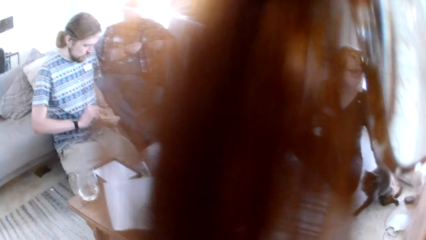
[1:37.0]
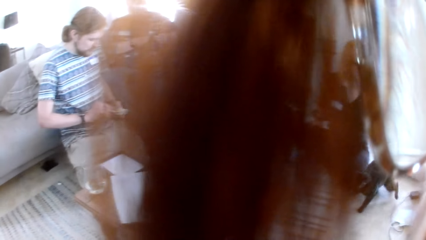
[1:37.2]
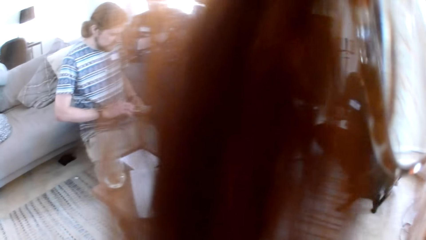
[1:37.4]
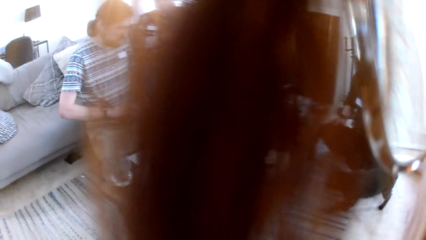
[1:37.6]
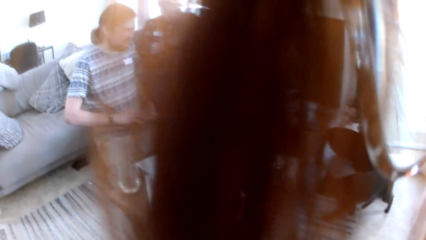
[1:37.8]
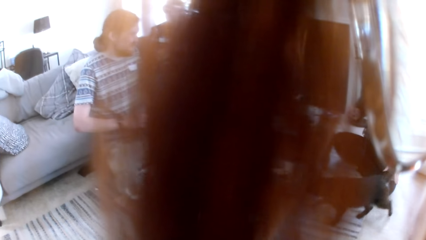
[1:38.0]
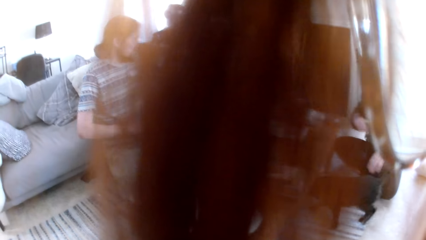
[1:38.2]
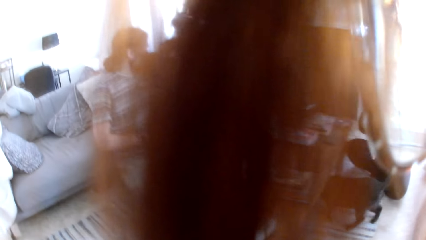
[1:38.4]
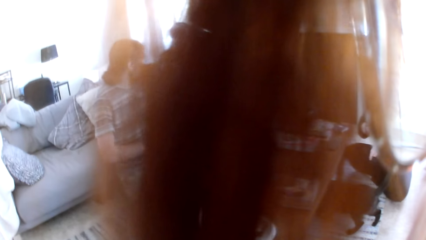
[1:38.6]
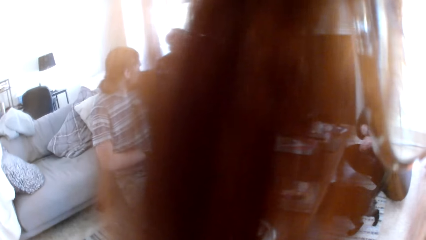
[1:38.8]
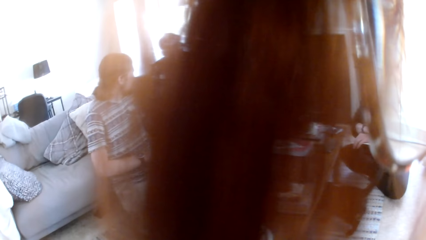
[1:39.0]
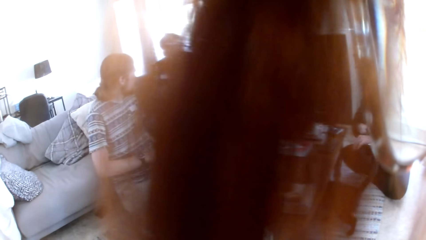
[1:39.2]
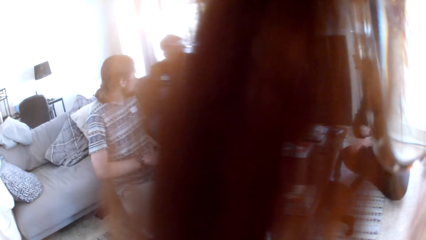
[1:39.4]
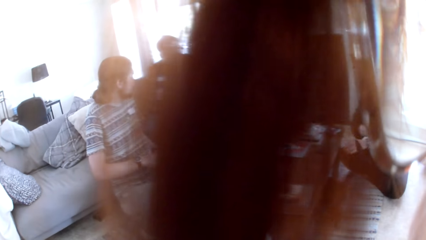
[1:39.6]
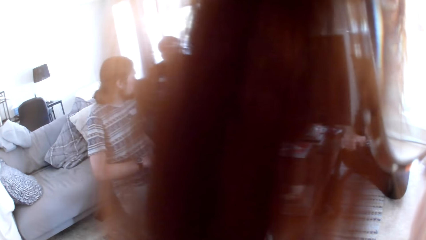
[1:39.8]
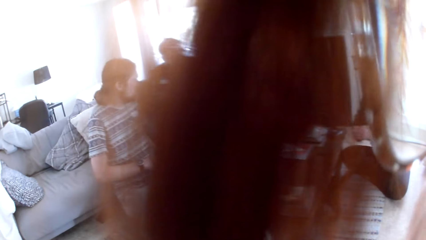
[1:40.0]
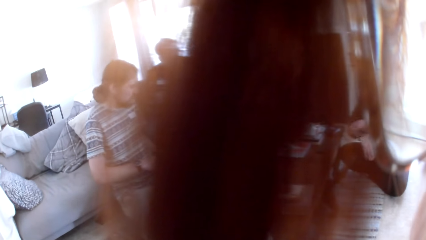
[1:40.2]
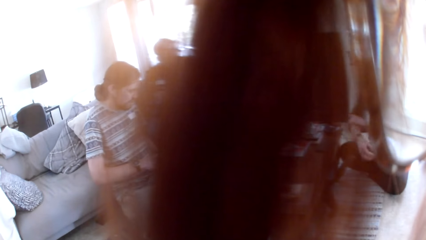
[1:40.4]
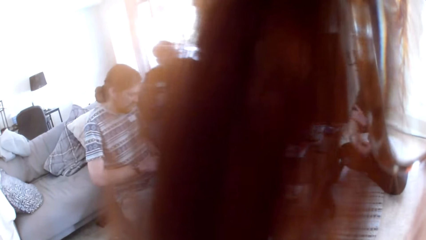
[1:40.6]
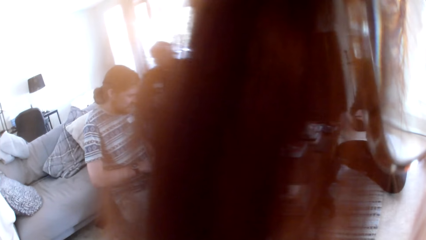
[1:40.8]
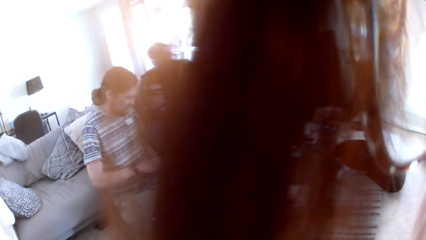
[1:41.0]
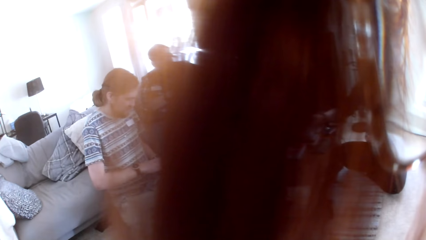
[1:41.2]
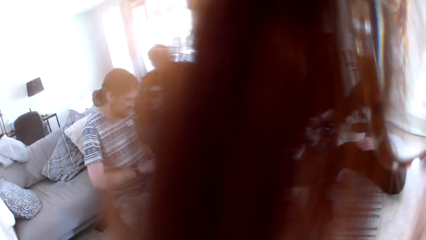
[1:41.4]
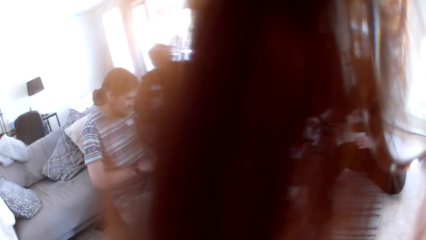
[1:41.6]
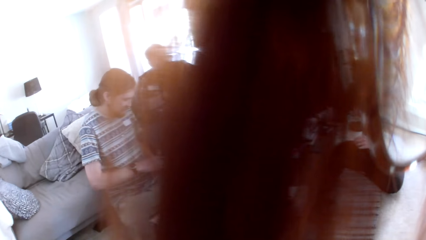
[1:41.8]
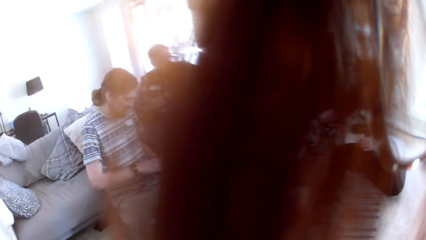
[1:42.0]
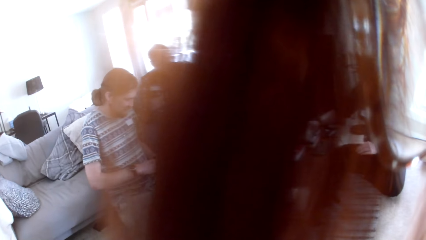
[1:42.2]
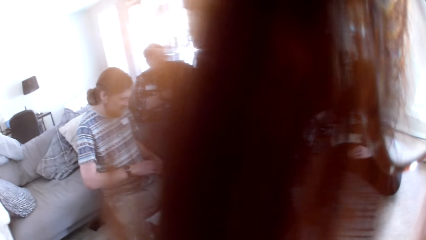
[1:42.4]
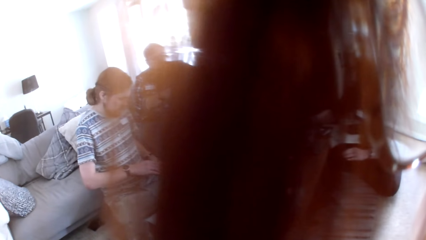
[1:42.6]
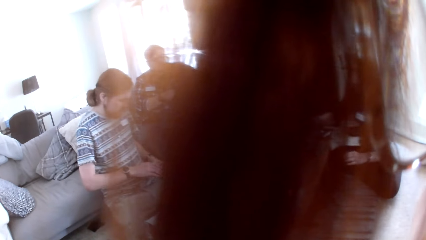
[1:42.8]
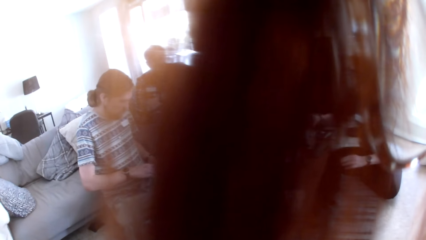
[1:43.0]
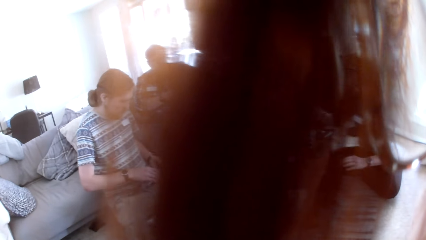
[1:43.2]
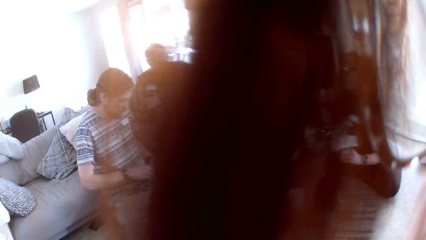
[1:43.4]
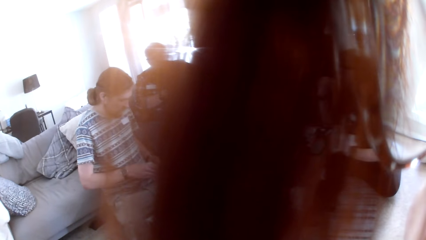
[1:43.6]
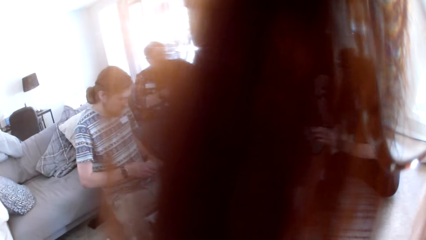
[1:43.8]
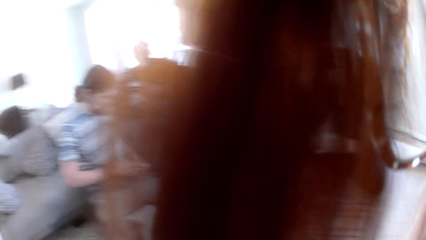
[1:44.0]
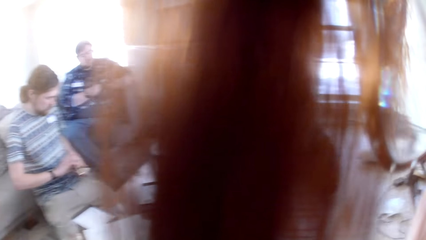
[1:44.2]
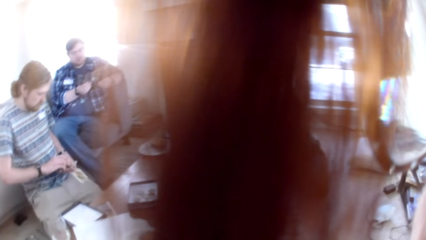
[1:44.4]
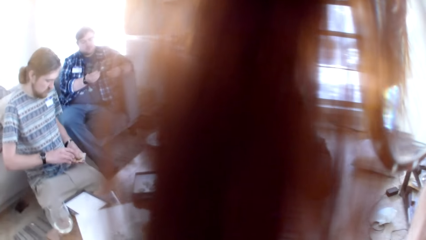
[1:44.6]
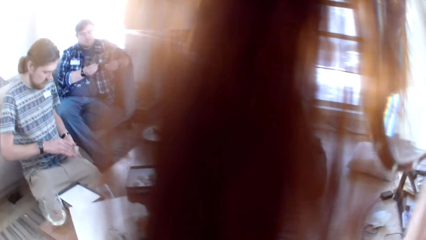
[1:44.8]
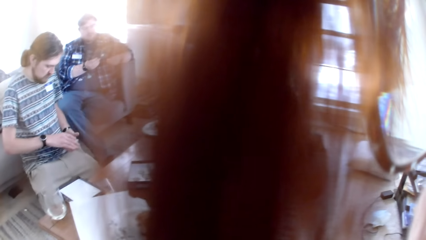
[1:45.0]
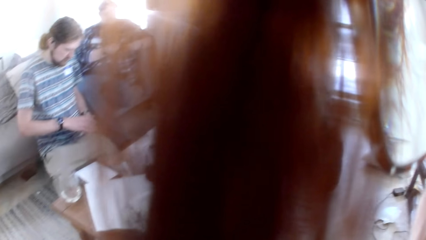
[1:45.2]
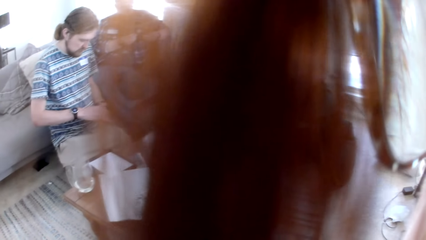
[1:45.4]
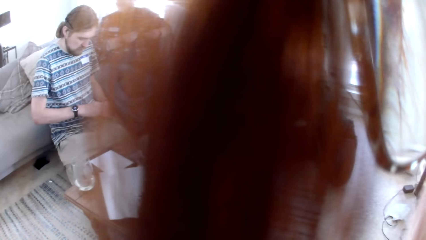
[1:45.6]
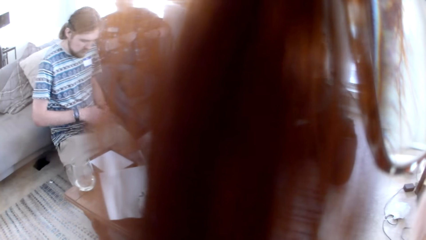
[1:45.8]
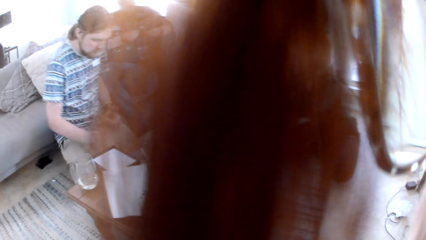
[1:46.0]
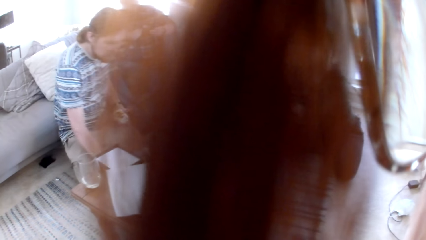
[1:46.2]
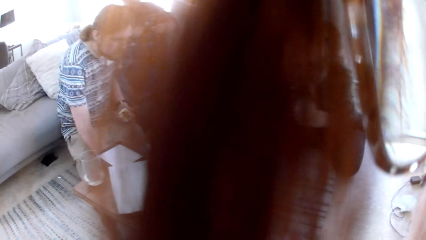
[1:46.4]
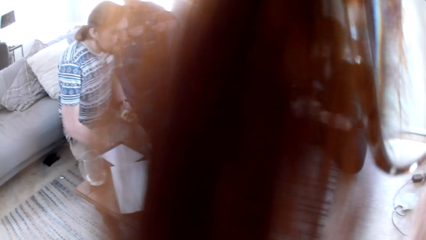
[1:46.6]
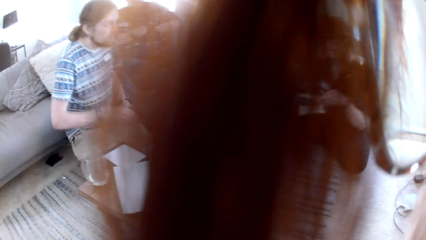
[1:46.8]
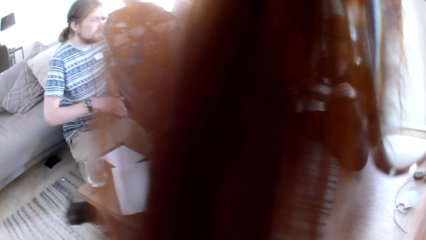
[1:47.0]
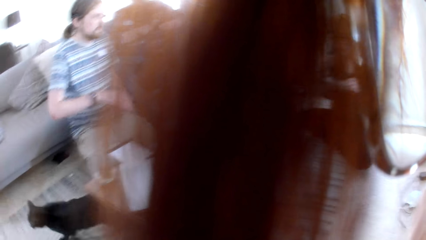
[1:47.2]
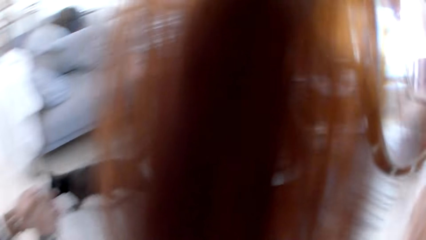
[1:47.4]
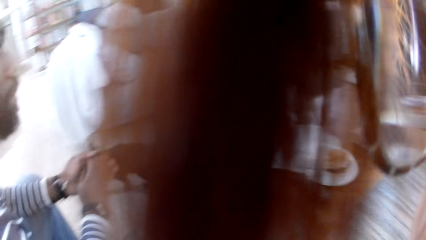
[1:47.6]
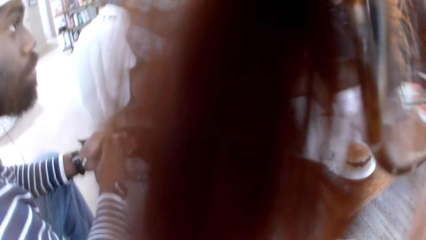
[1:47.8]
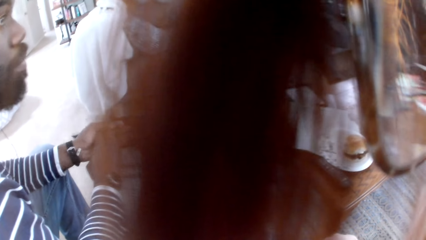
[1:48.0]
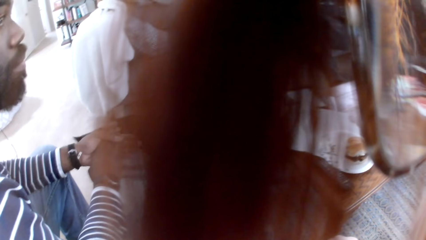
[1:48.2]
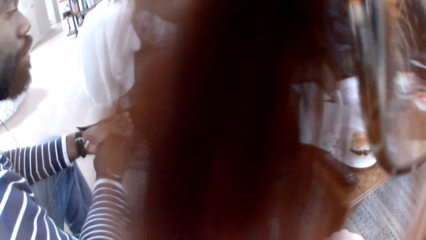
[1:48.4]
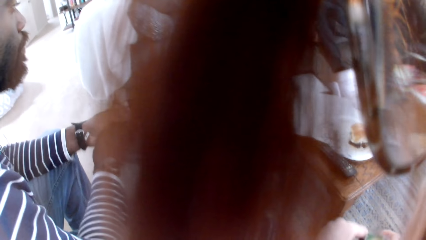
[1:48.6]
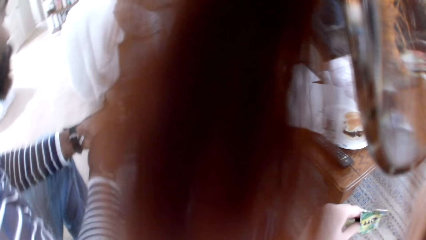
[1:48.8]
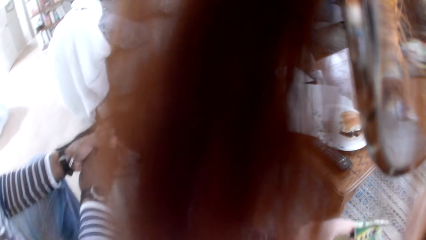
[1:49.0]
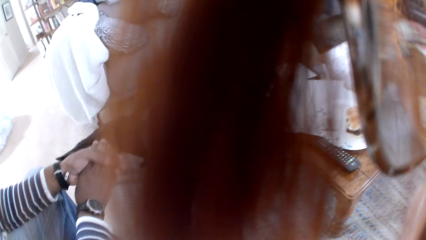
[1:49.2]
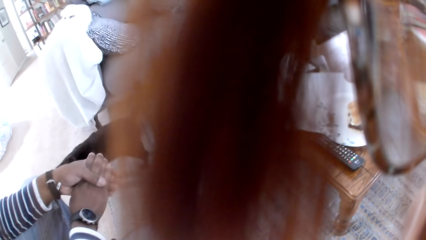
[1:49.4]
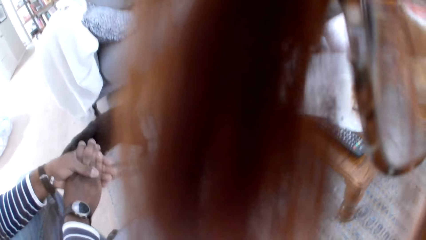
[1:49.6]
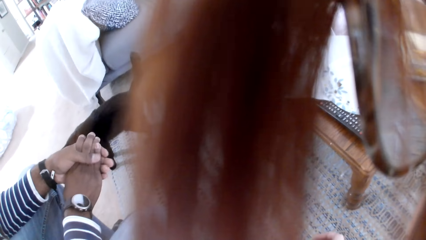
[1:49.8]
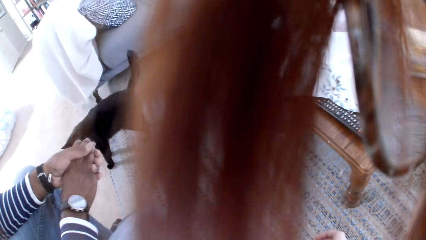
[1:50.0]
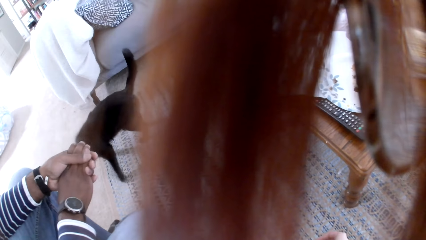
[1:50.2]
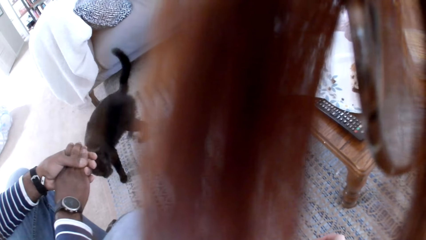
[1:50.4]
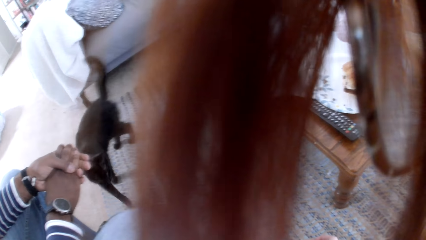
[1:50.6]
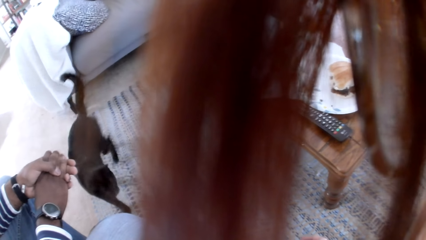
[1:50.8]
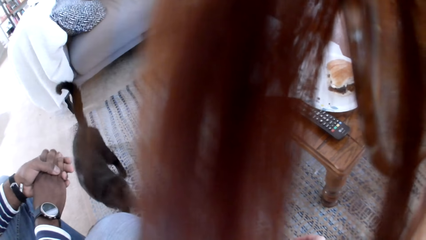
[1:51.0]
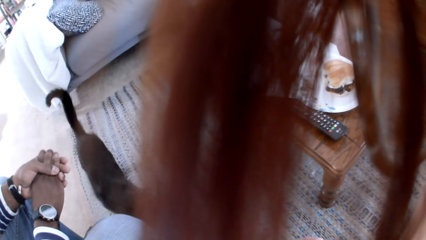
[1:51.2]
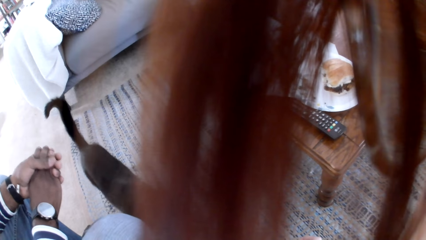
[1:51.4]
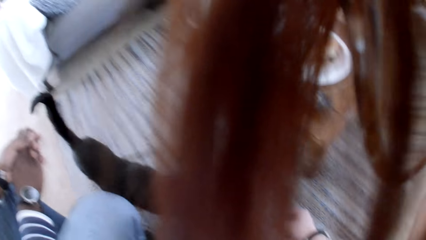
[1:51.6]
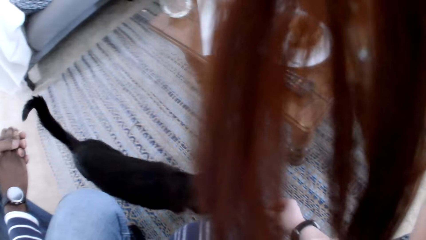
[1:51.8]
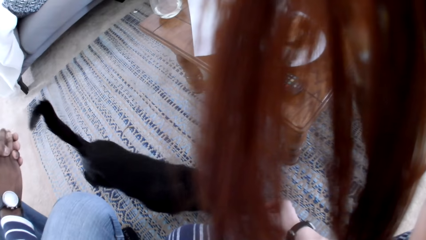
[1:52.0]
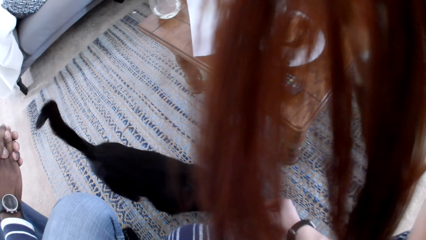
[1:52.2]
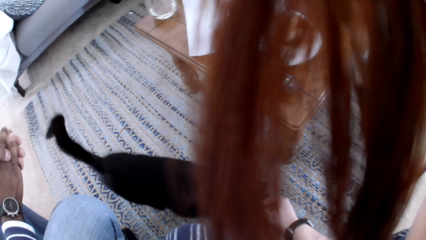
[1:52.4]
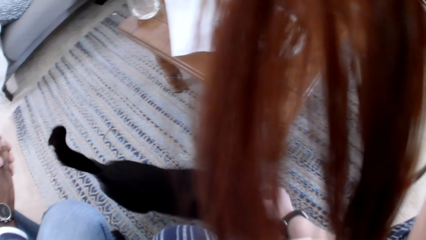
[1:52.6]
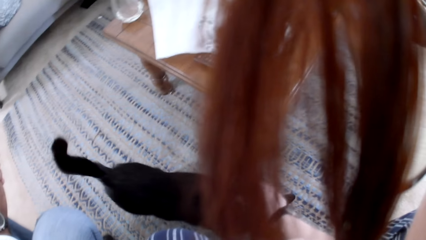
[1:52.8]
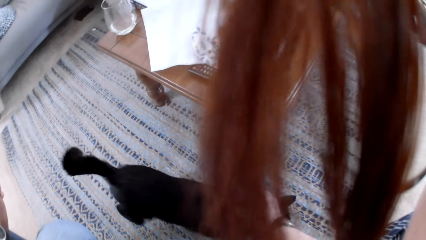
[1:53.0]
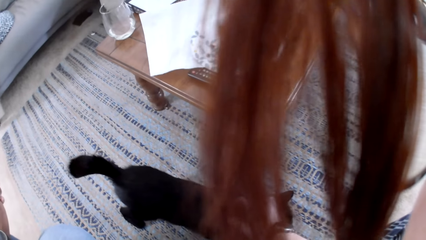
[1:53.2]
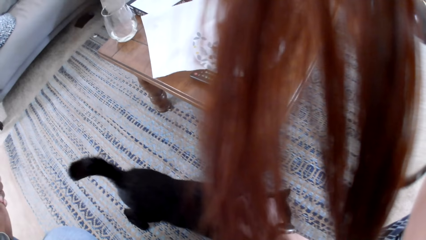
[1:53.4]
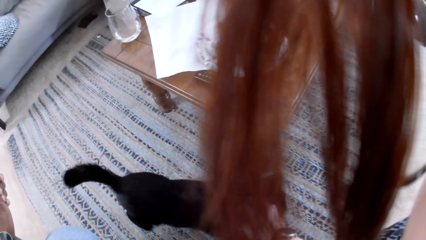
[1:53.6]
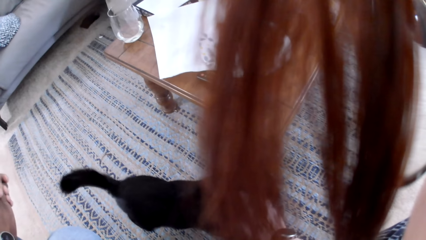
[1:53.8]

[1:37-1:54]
A man interchanges the cards. A woman pushes the book. Another man stares at the people in the room. The camera wearer looks around. A third man holds the hand.
